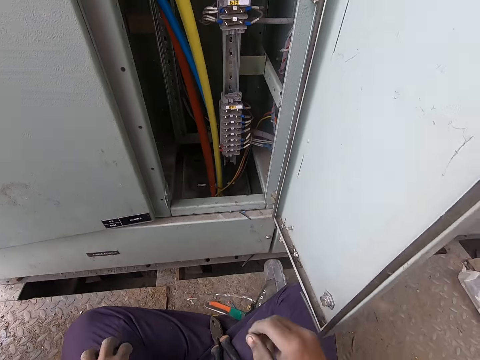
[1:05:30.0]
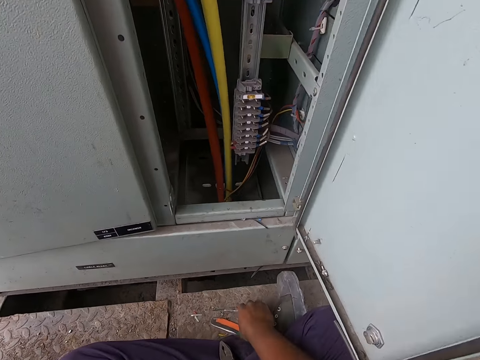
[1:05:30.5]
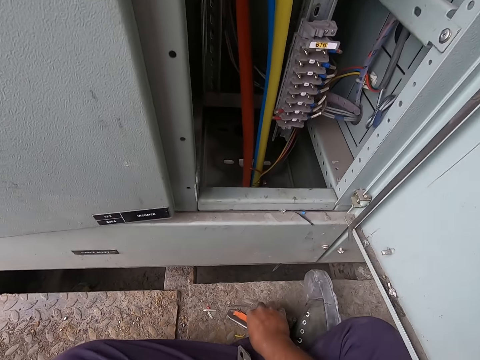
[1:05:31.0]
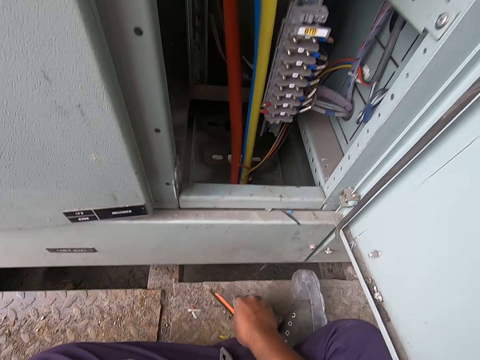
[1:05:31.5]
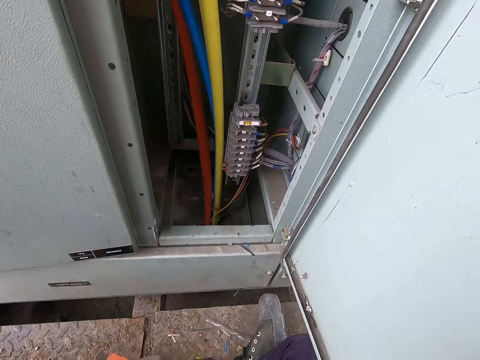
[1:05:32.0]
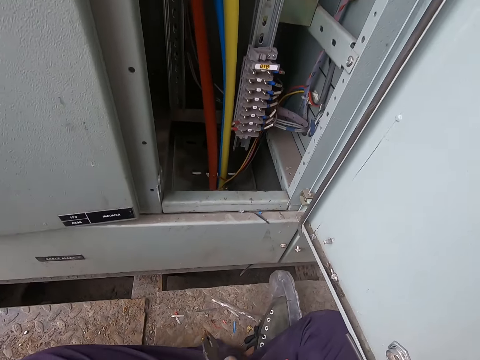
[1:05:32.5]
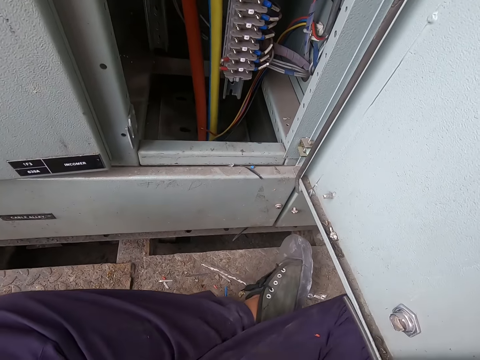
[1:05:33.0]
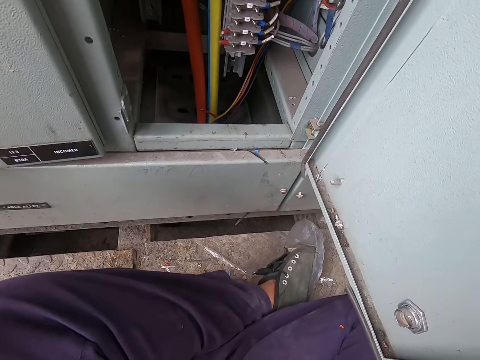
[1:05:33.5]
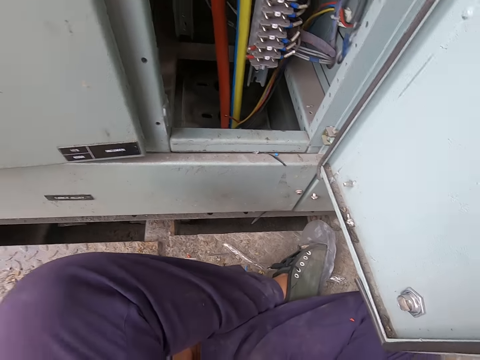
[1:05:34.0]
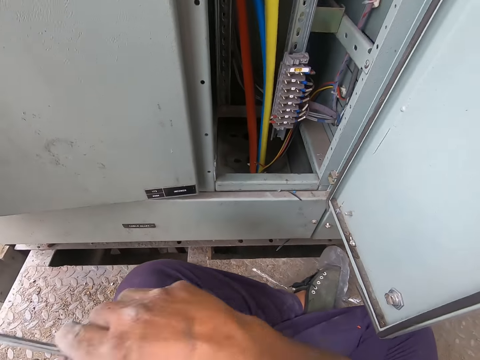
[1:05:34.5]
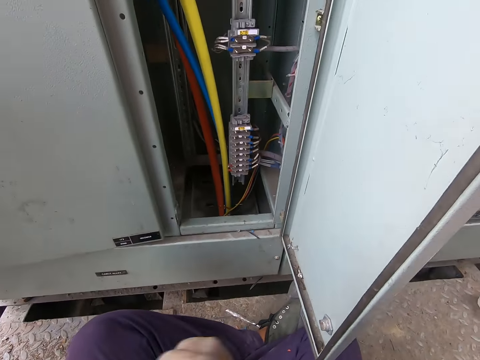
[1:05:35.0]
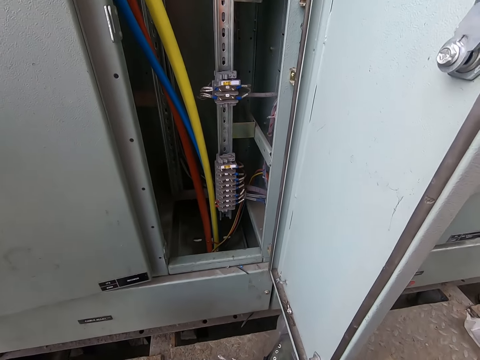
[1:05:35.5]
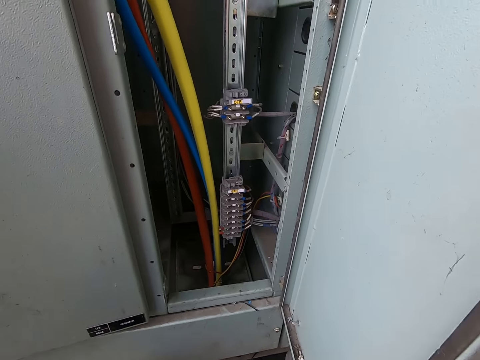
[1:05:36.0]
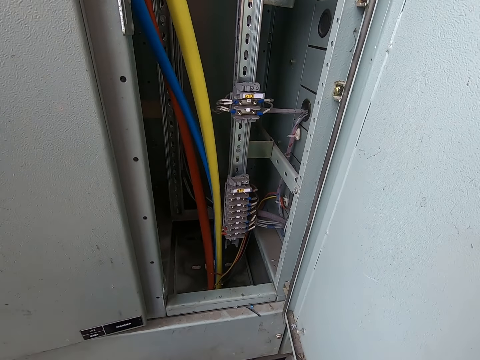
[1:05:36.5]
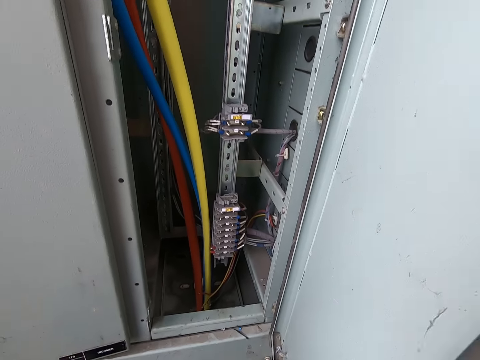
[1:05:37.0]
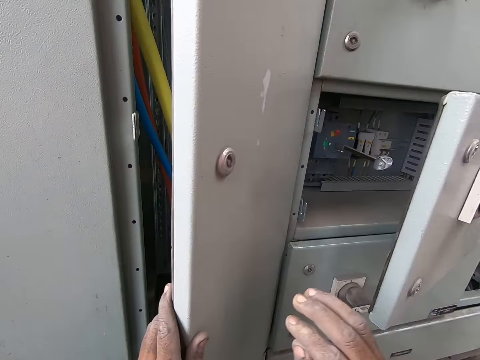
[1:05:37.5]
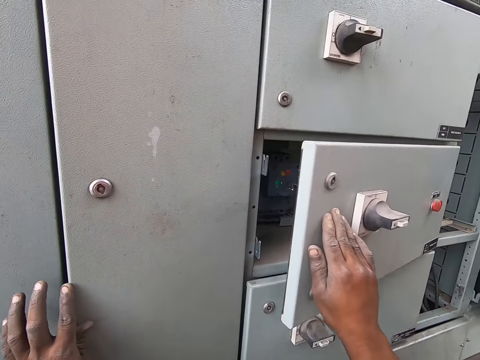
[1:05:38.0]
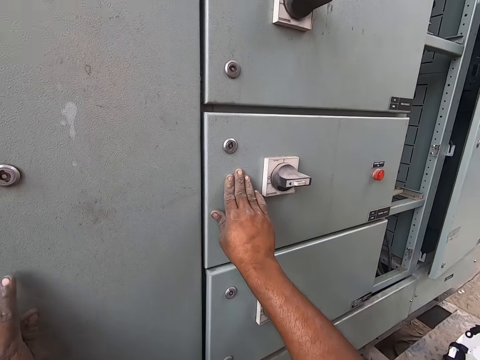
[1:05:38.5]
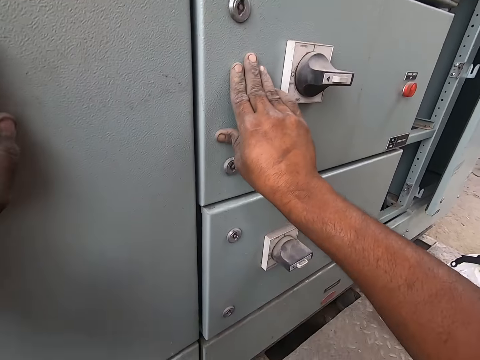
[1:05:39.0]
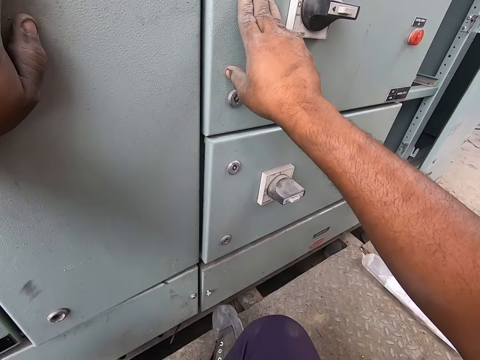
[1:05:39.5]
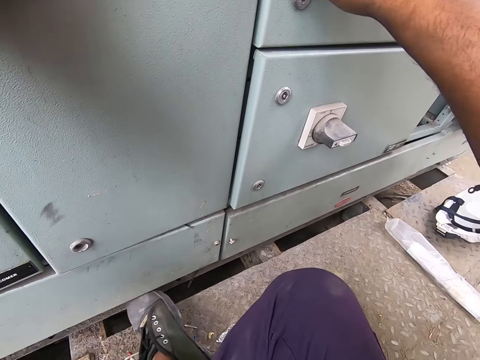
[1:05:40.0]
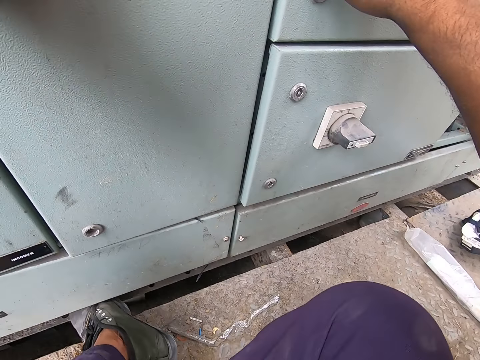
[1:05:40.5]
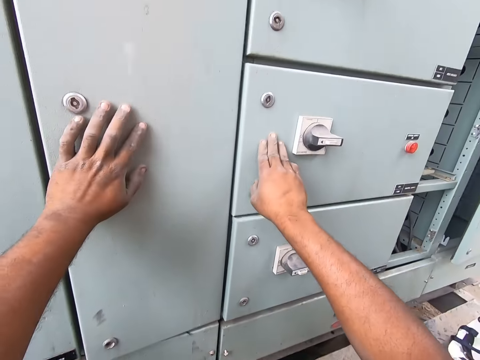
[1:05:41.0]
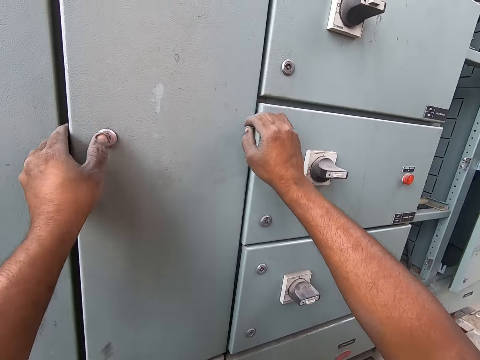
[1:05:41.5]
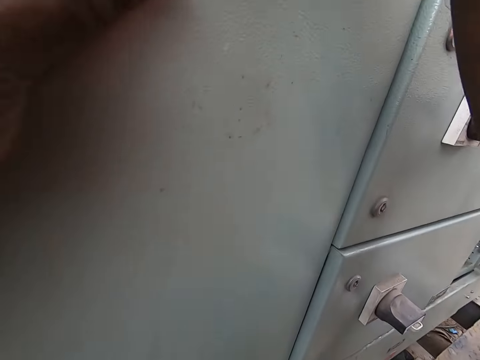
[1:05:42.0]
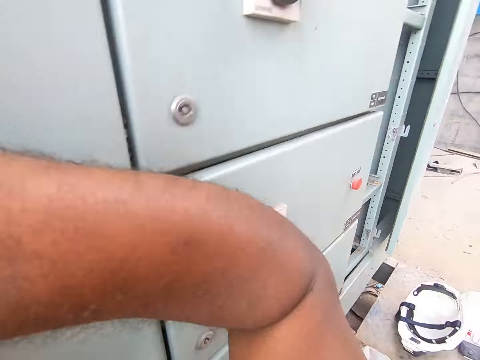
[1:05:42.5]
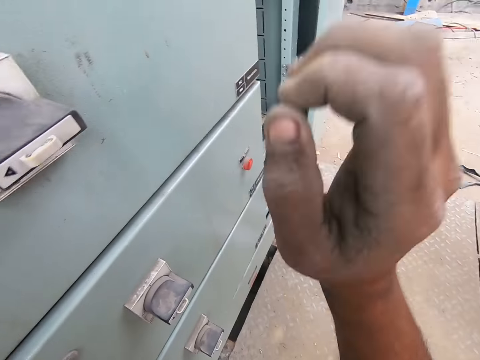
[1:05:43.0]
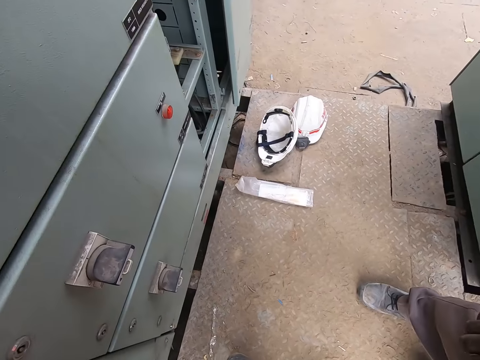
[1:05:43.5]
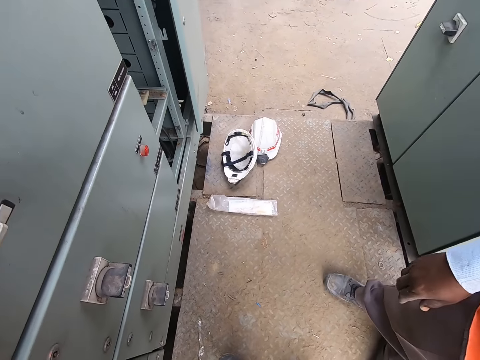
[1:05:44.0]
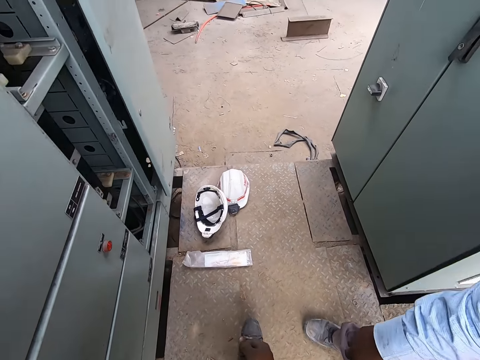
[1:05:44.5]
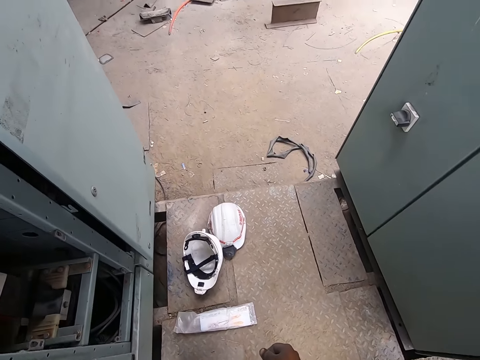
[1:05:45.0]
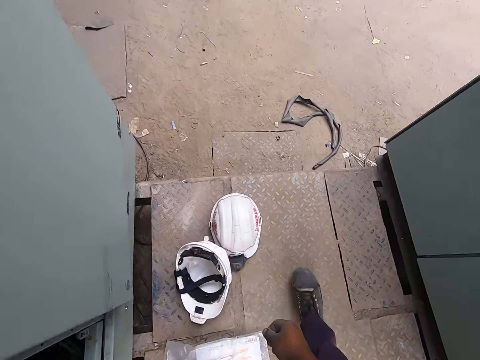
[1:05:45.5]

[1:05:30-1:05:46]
The camera wearer takes a utility knife from the ground with his right hand. He holds the utility knife with his left hand. He takes the plier from the ground with his right hand. He looks around. He takes the screwdriver from the ground with his right hand. He pushes a meter box door with his right hand. He closes the meter box door with his left hand. He closes the meter box door with his right hand. He looks around. He holds the meter box door with his left hand. He holds the meter box door with his right hand. He stands up and walks around.

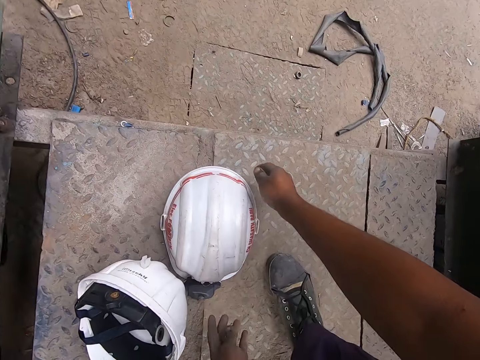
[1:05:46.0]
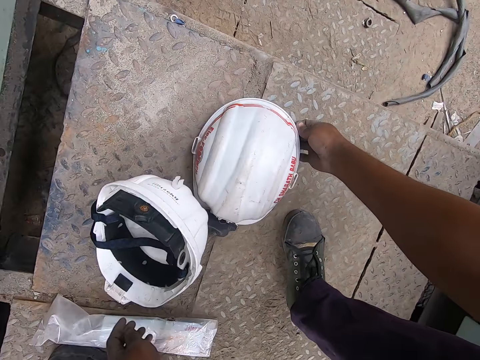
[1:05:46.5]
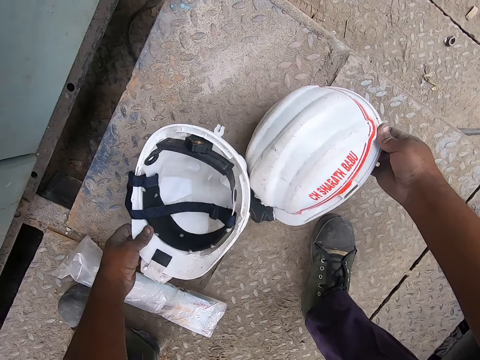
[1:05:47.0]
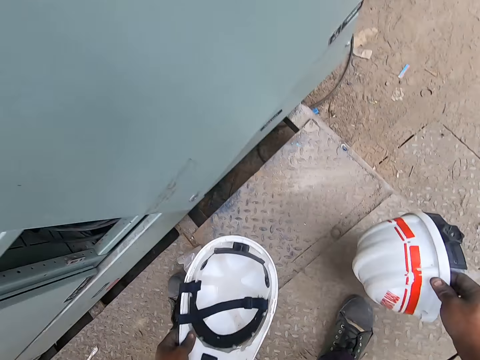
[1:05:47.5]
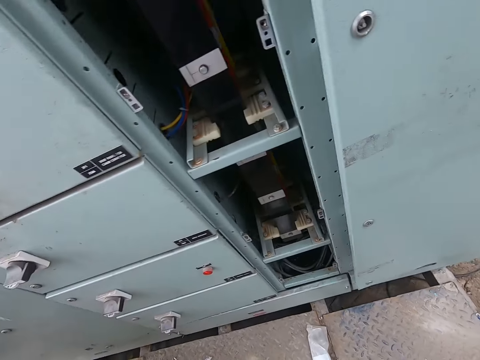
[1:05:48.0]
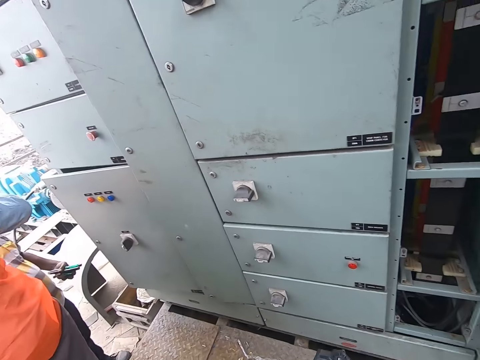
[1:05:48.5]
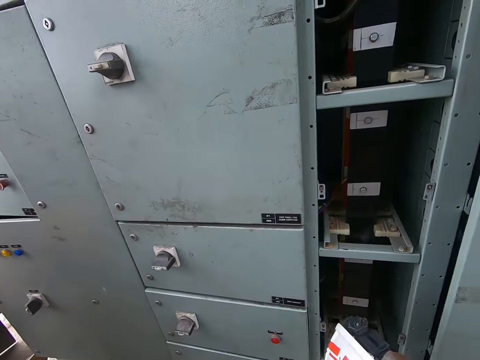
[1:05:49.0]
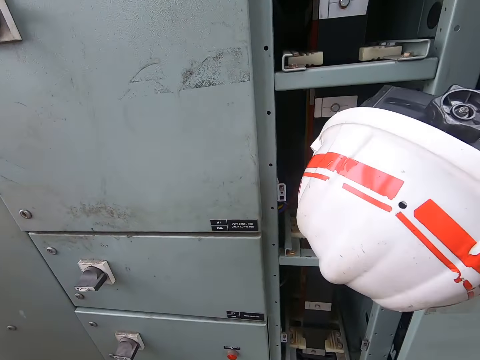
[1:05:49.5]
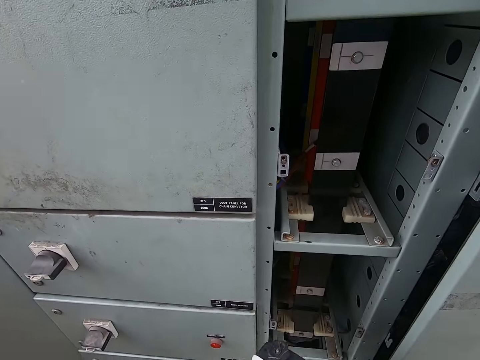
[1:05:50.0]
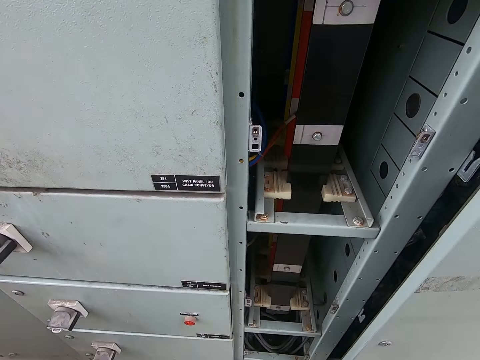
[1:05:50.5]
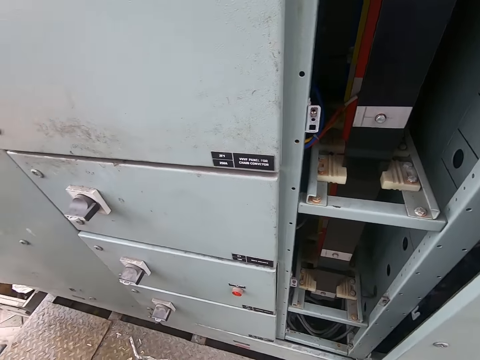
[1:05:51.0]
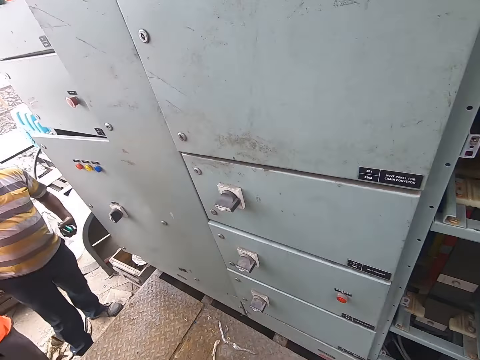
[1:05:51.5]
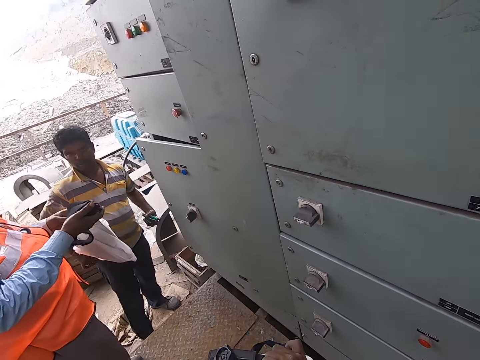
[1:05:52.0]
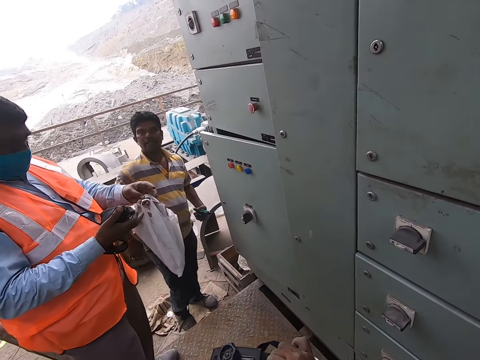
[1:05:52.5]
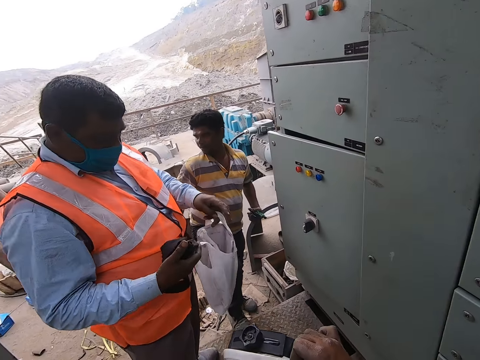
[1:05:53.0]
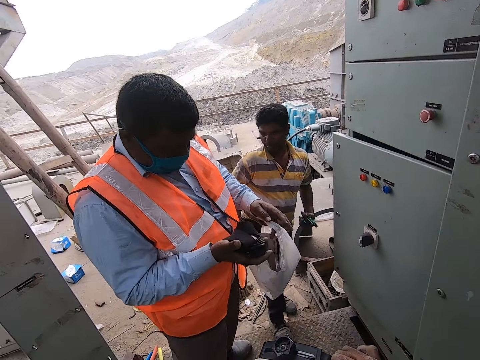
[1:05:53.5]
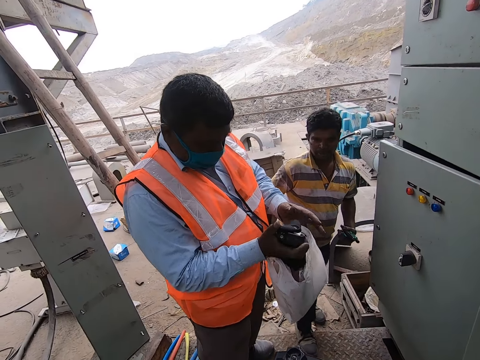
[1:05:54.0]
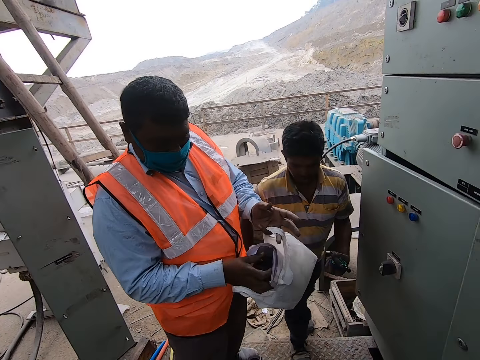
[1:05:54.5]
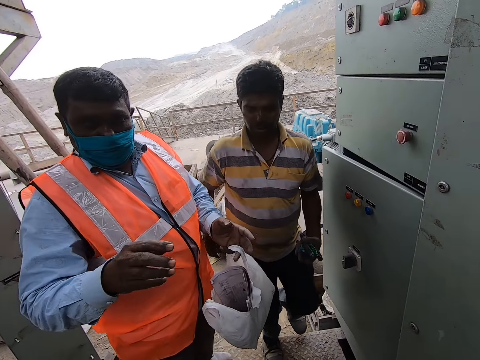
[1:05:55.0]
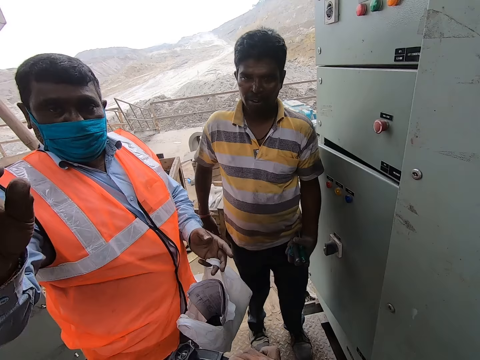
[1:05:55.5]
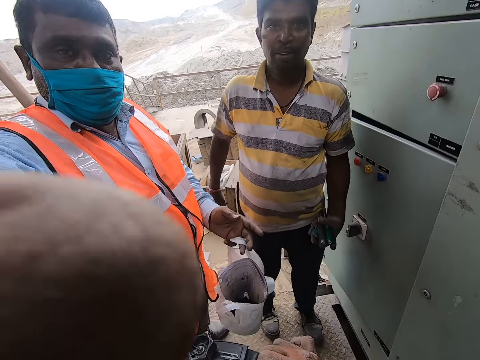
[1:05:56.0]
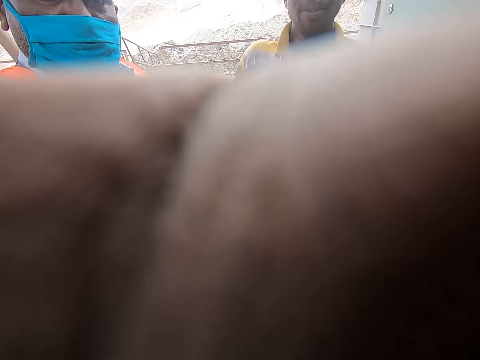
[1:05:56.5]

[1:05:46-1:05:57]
The camera wearer picks up a helmet from the ground with his right hand. He picks up the helmet from the ground with his left hand. He looks around. He lifts the helmet in his right hand. He looks around. He talks to a person and a man. The man opens a nylon bag with both hands. The man puts a camera into the nylon with his right hand. The man touches the camera on the camera wearer's head with his right hand. The man adjusts the camera of the camera wearer.
